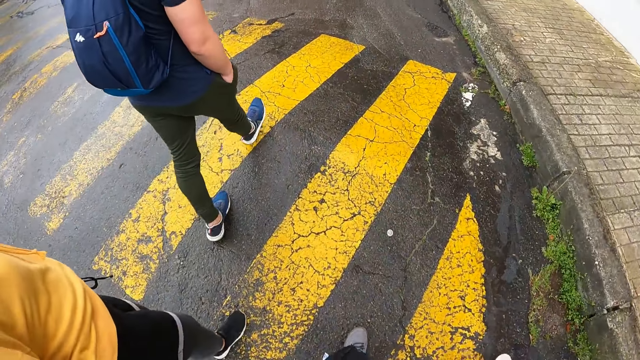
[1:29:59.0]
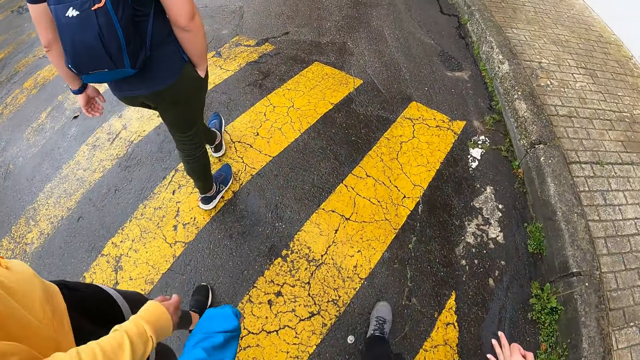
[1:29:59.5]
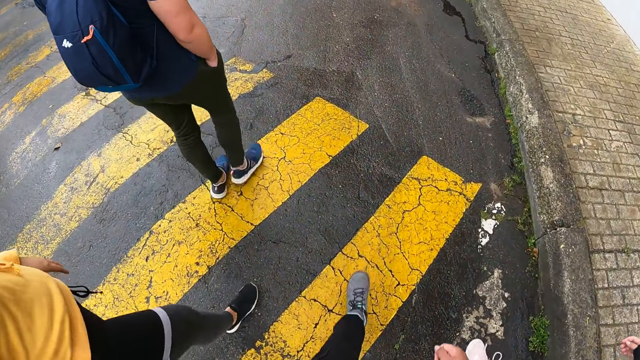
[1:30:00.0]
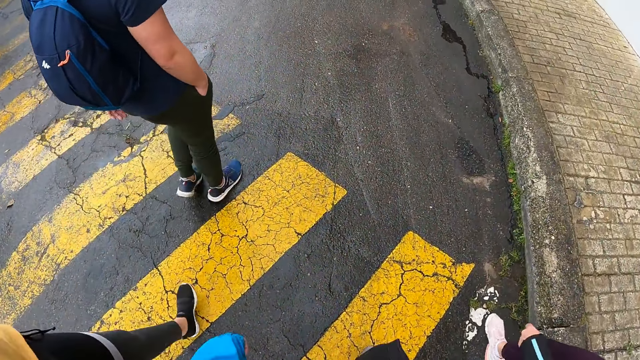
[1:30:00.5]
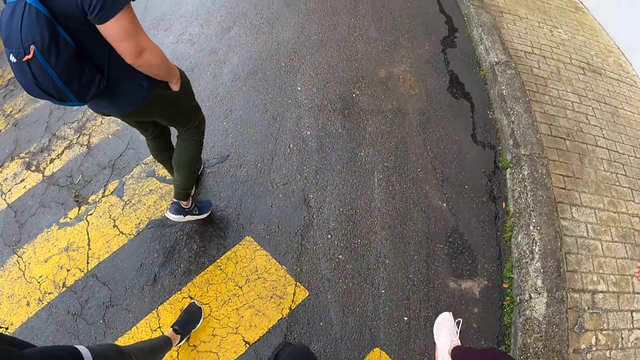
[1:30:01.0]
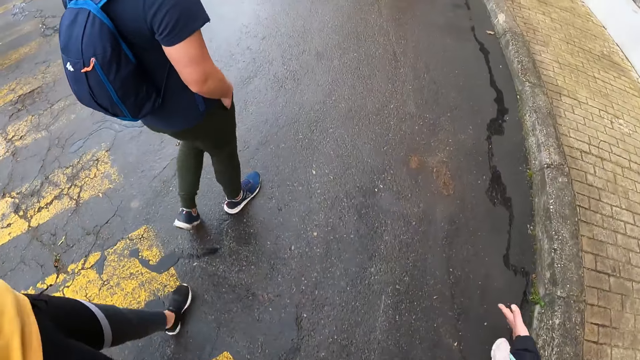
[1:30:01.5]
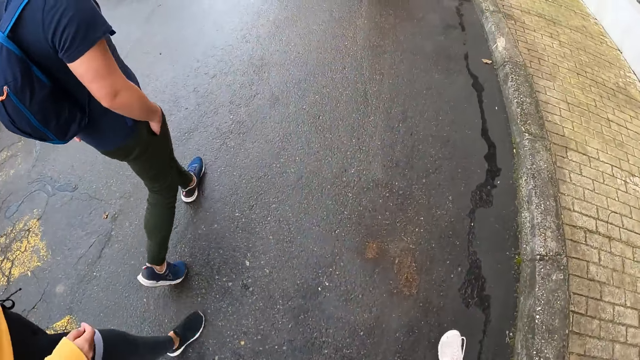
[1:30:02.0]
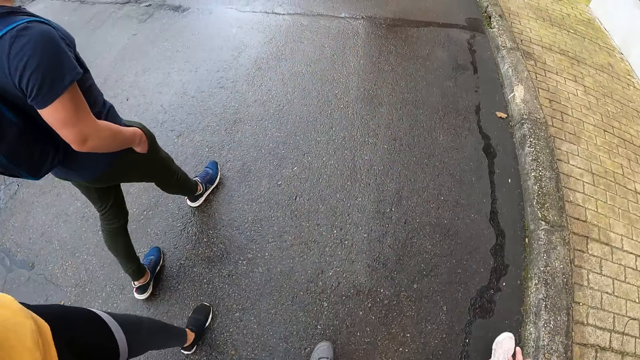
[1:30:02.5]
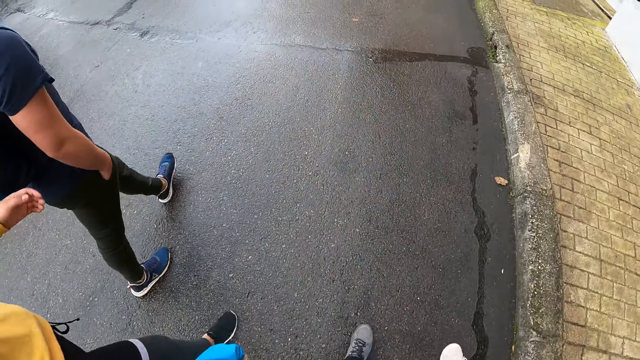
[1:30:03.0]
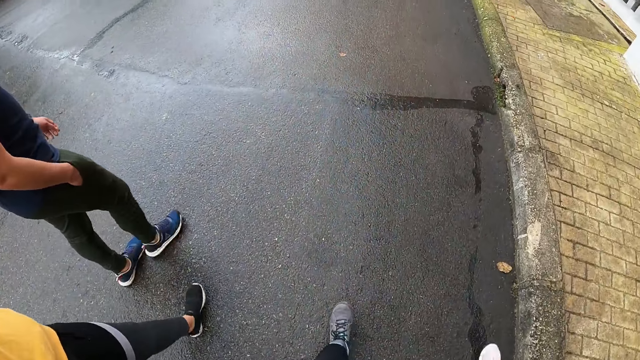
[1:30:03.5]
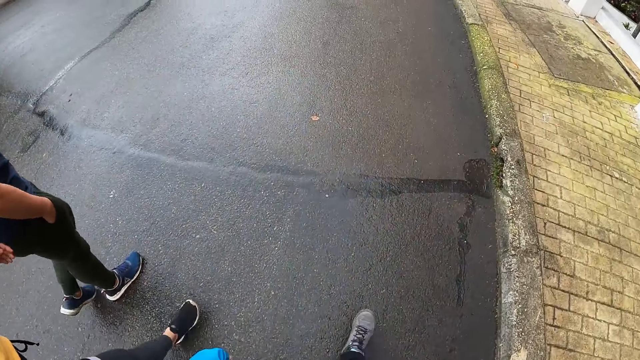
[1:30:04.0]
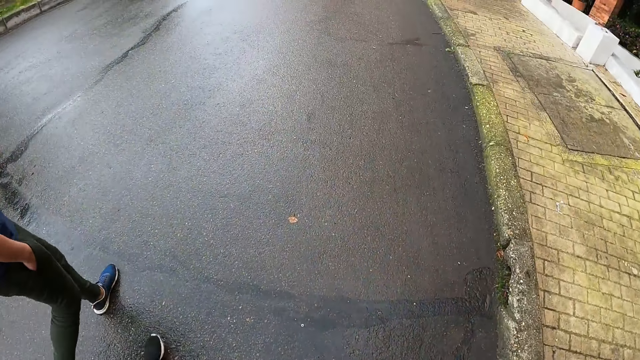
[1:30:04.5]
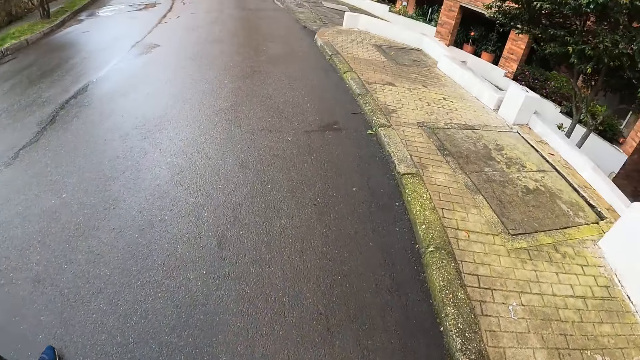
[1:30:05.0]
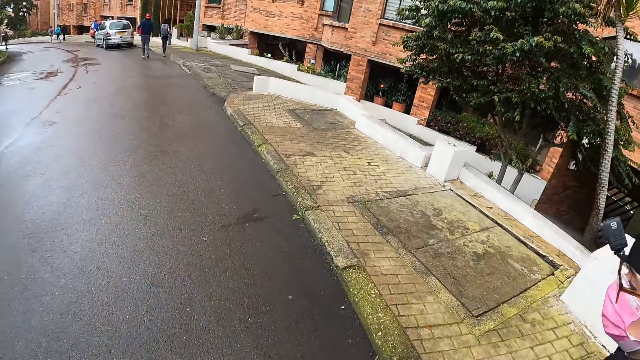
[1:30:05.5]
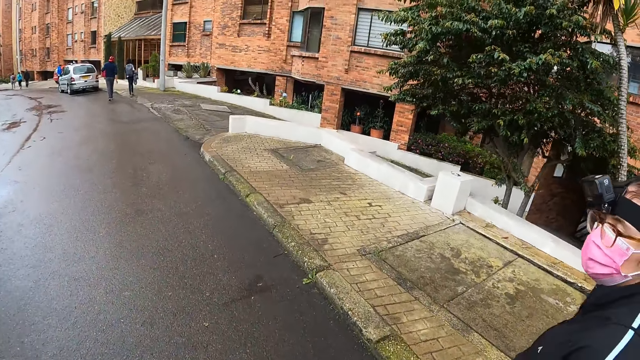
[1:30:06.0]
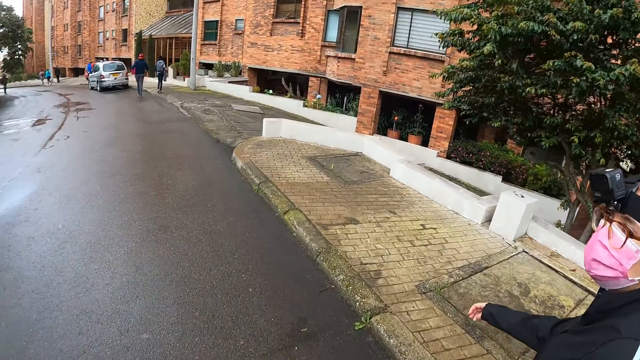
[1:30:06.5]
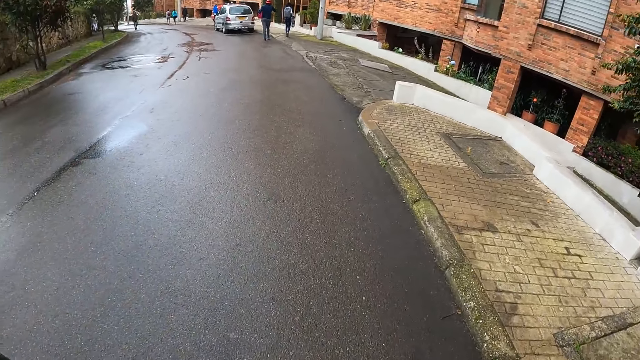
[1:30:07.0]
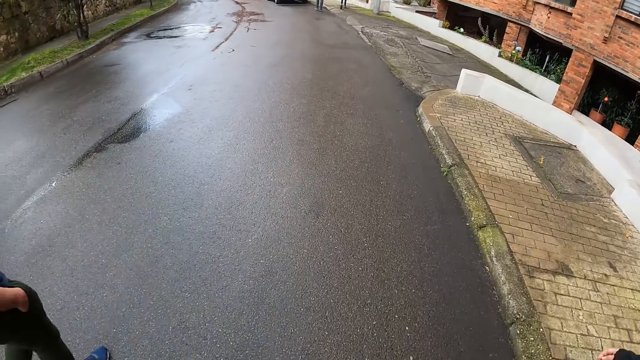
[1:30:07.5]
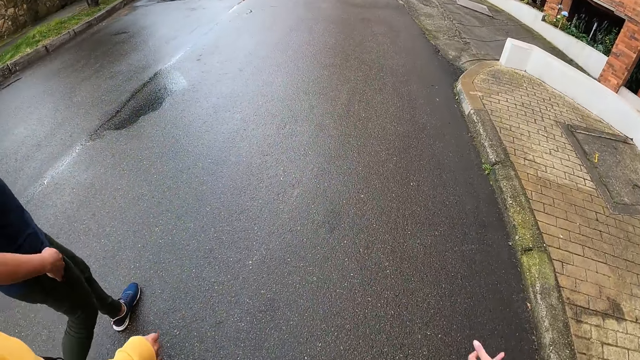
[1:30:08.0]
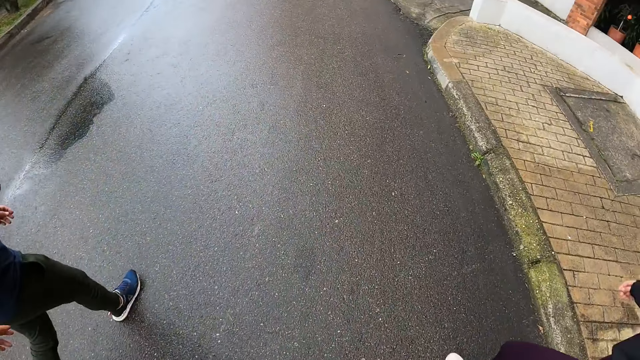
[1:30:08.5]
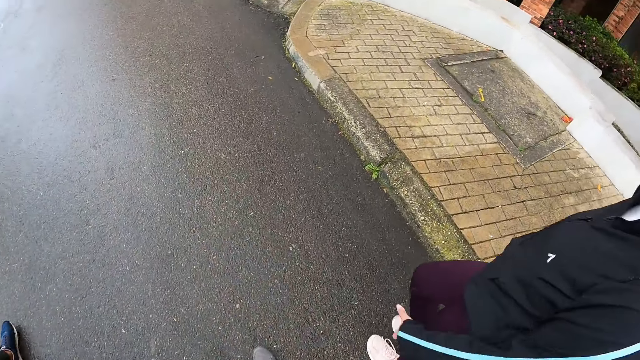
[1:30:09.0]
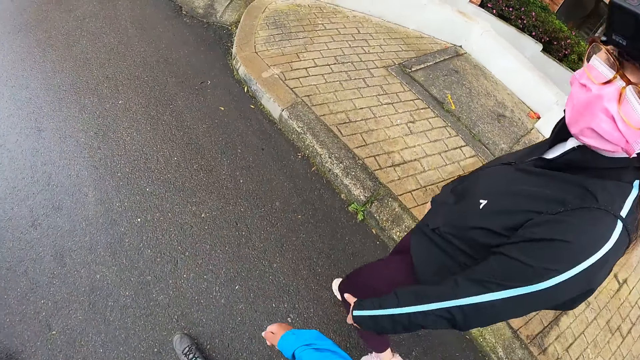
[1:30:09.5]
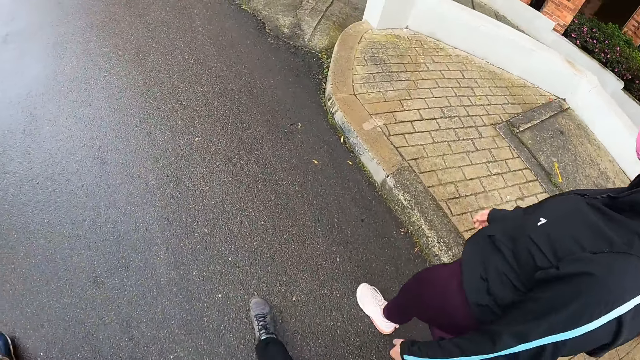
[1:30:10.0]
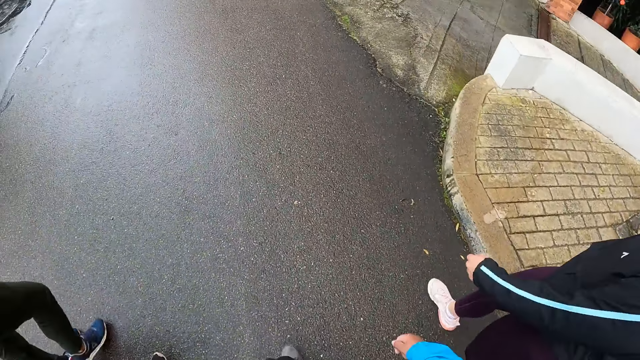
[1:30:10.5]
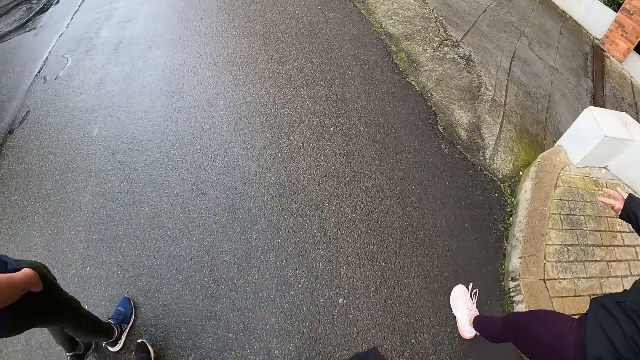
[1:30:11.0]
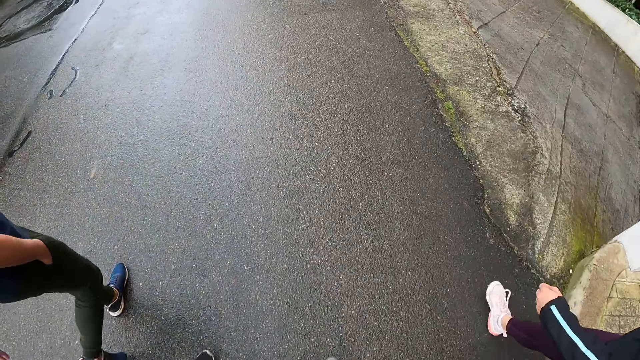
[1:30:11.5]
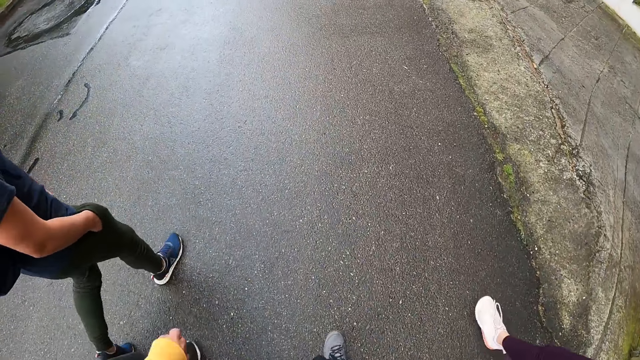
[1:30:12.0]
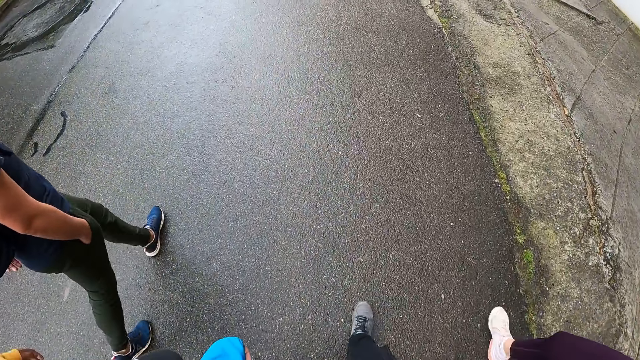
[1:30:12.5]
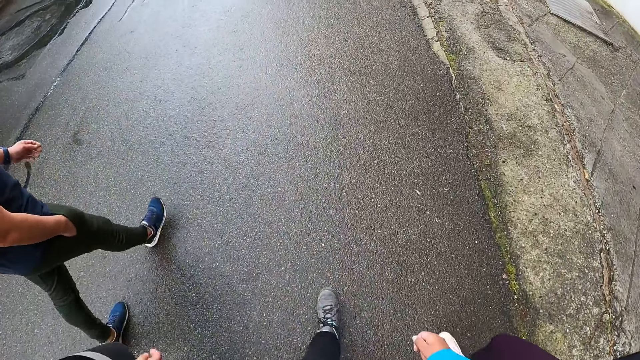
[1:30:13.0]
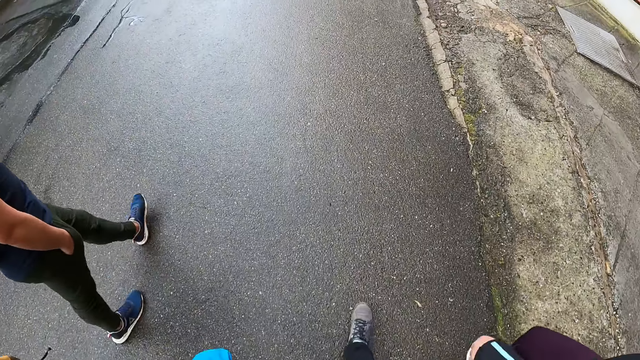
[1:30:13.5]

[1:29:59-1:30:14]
A woman talks to the camera wearer. The camera wearer walks along the road. The woman talks to the camera wearer. The camera wearer walks along the road.

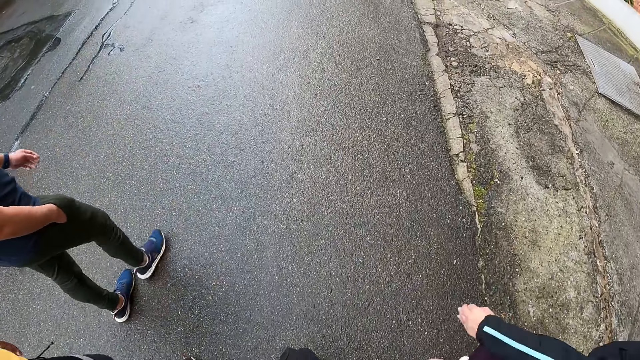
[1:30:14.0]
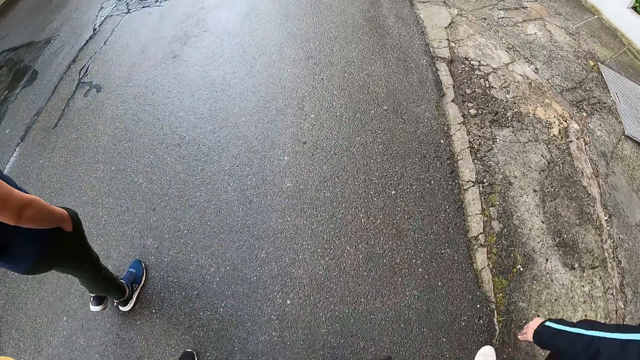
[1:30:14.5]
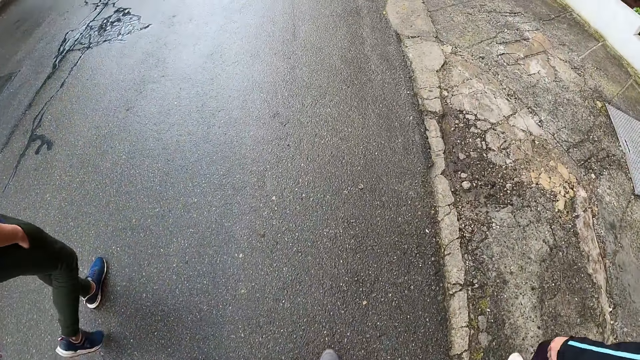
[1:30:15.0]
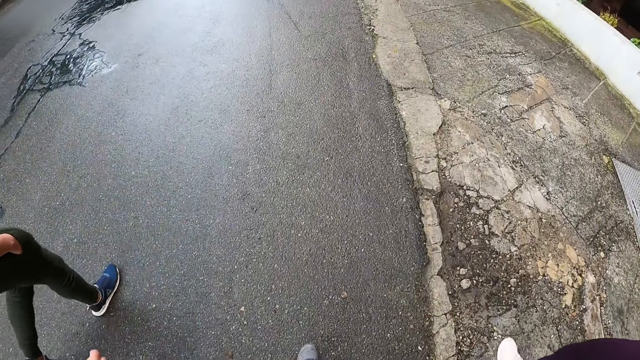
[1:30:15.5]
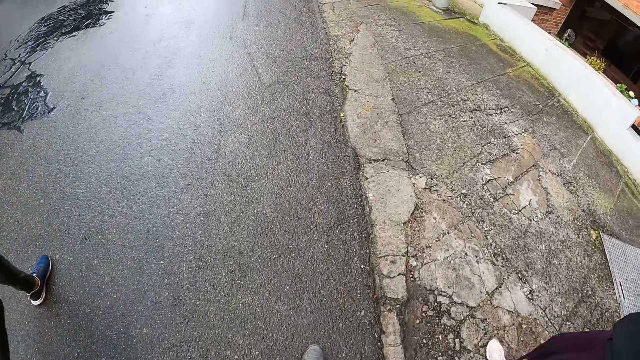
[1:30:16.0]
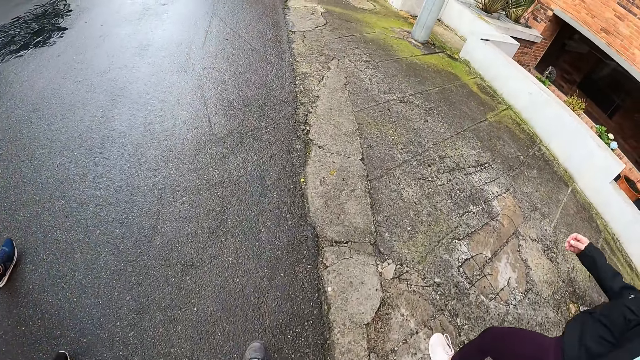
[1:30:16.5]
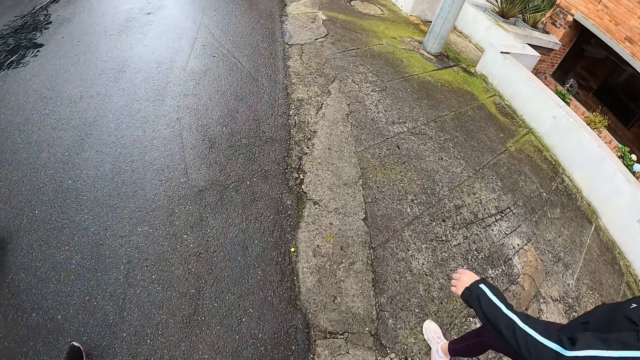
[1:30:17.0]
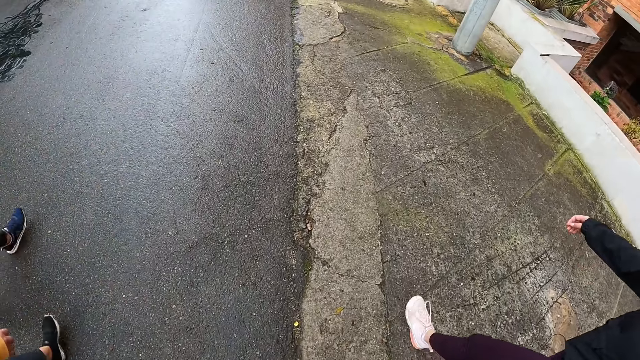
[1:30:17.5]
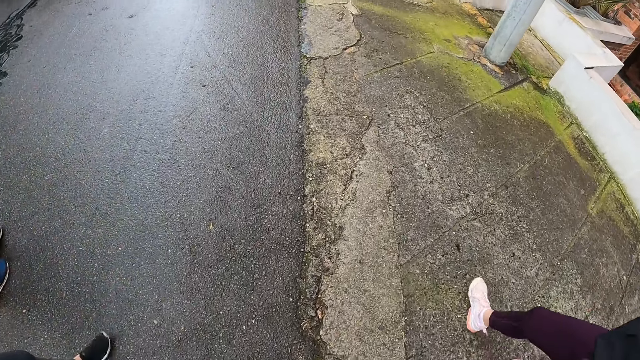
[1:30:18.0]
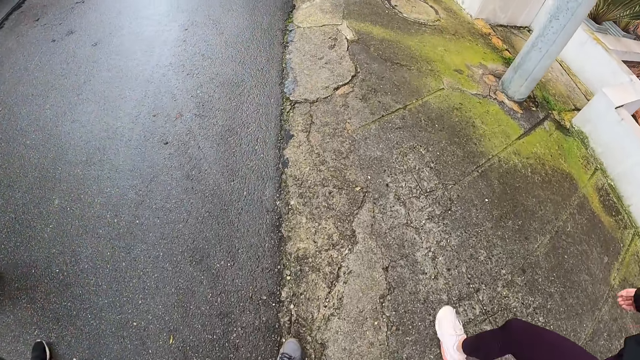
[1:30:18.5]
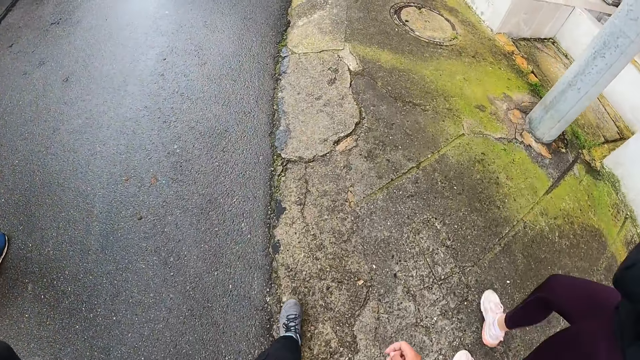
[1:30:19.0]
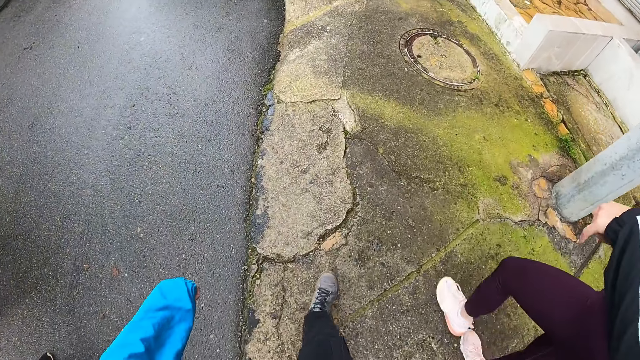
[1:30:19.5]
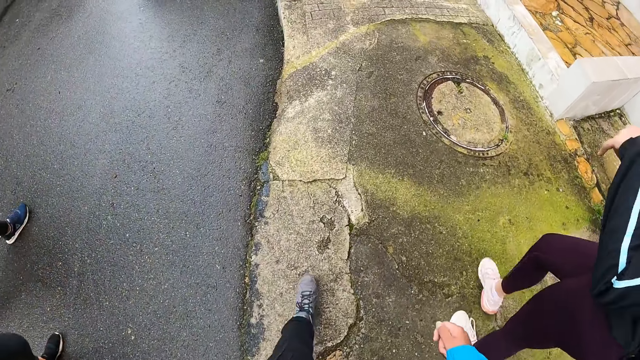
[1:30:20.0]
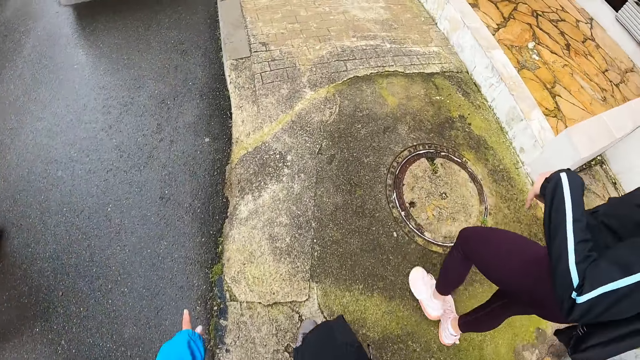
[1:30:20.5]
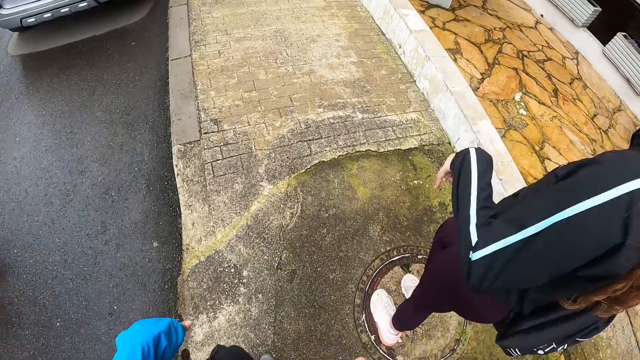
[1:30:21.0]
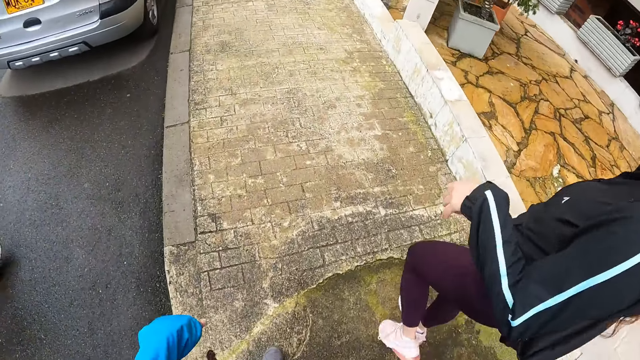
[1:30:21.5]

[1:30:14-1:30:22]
A woman walks into a walkway. The camera wearer walks on the sidewalk. Another woman bends her left hand.
